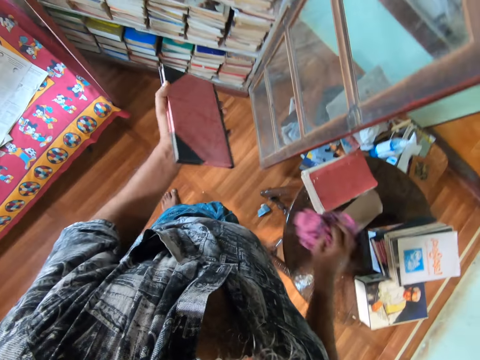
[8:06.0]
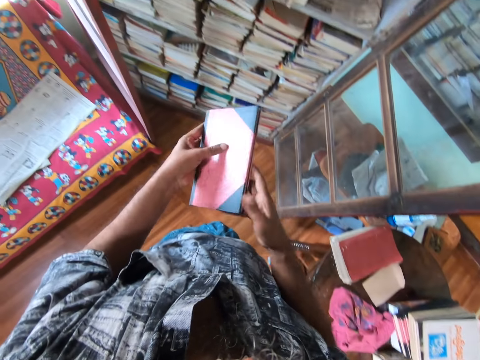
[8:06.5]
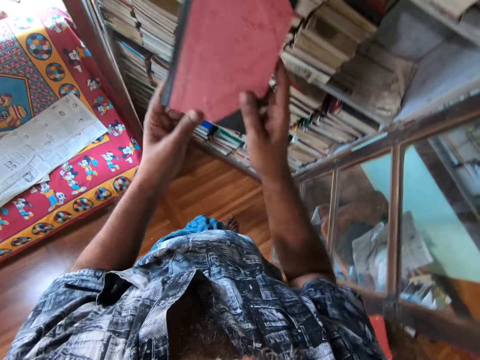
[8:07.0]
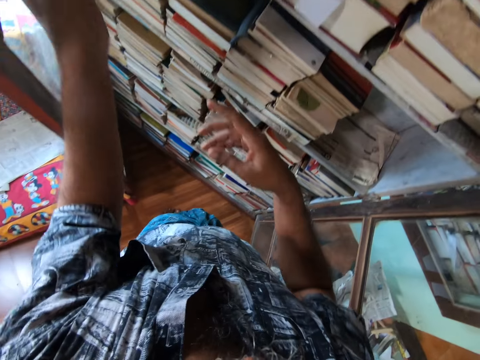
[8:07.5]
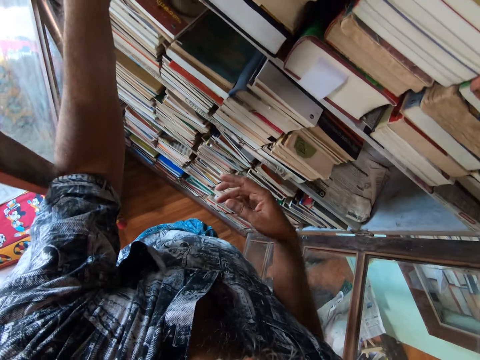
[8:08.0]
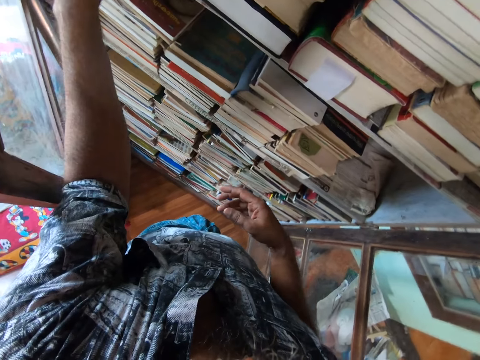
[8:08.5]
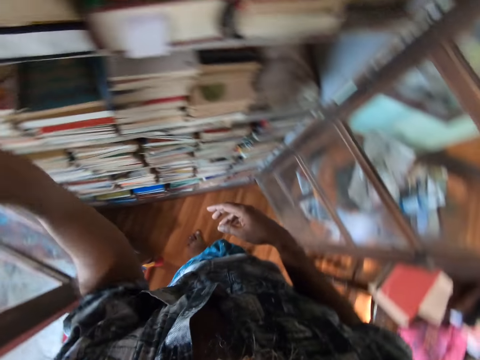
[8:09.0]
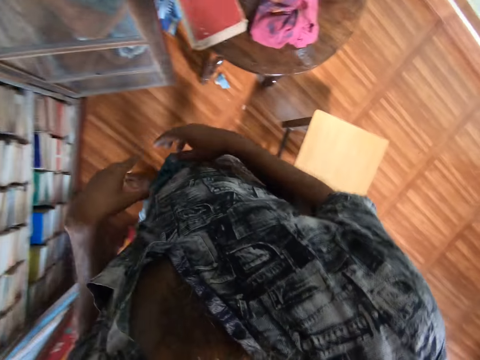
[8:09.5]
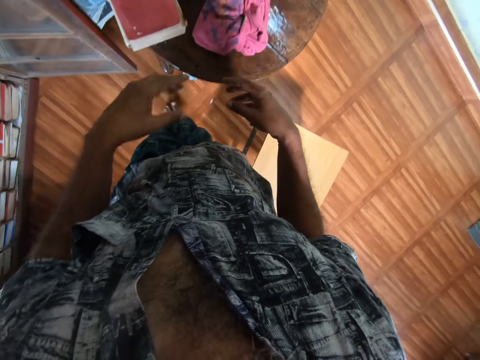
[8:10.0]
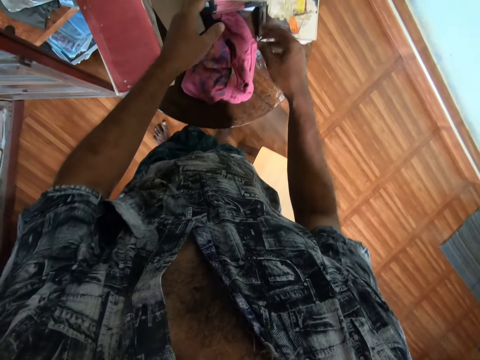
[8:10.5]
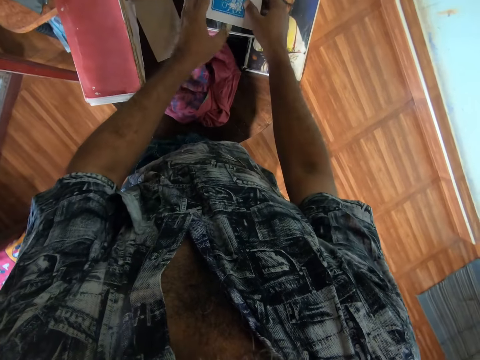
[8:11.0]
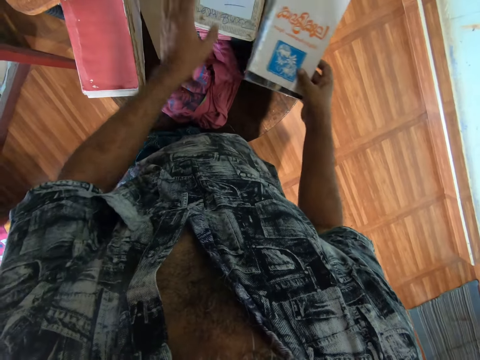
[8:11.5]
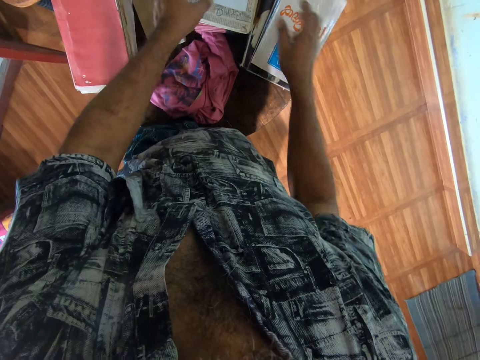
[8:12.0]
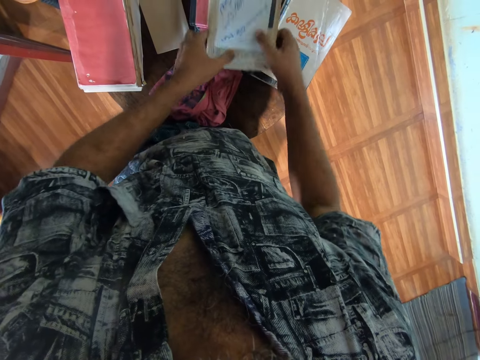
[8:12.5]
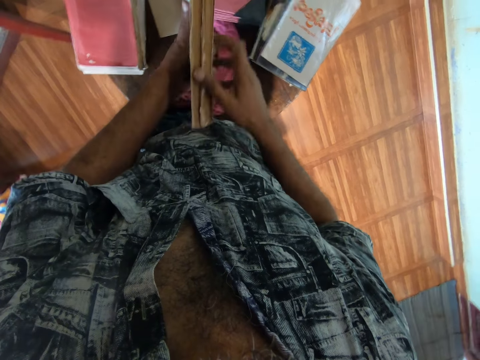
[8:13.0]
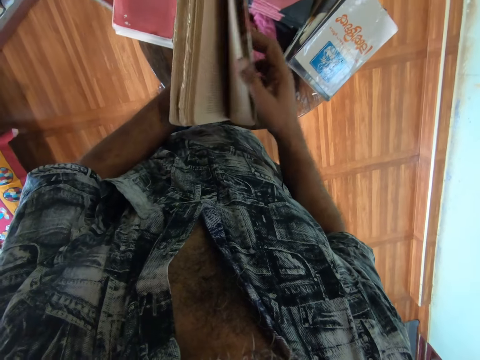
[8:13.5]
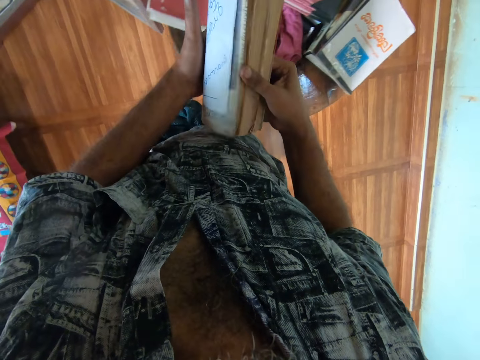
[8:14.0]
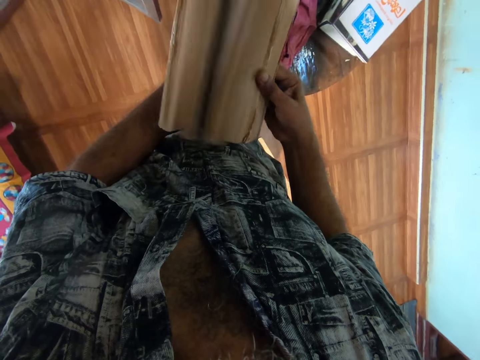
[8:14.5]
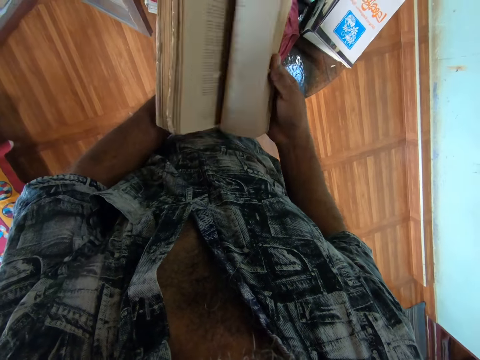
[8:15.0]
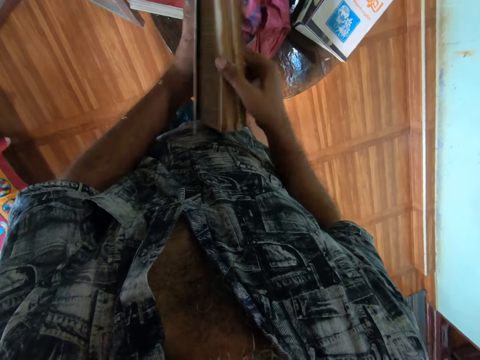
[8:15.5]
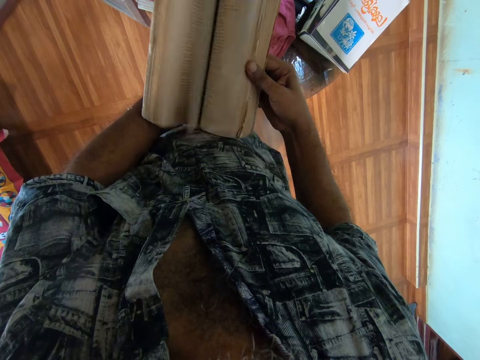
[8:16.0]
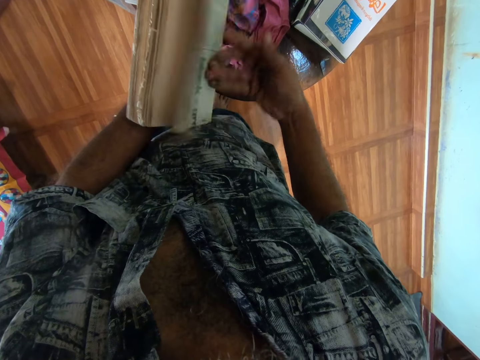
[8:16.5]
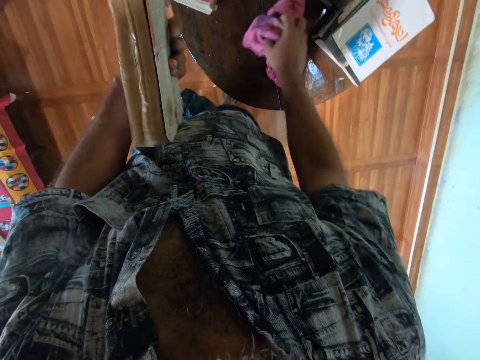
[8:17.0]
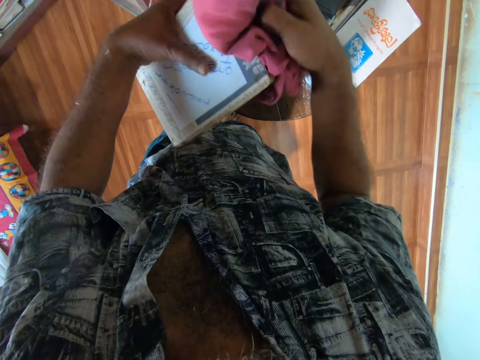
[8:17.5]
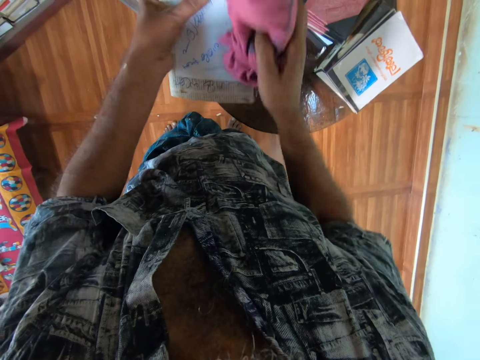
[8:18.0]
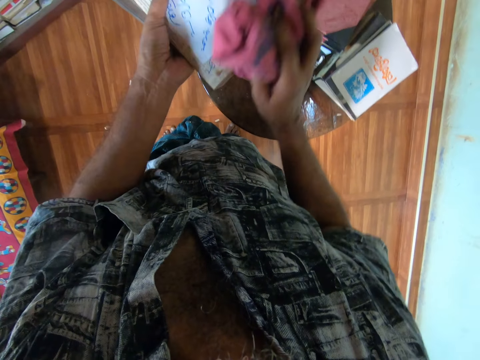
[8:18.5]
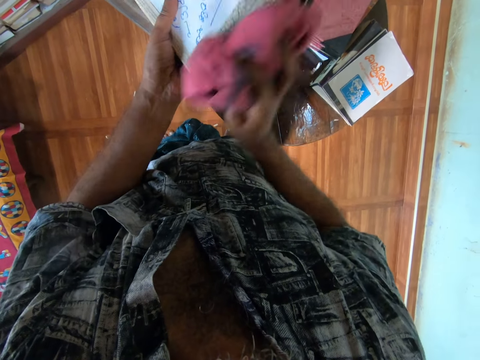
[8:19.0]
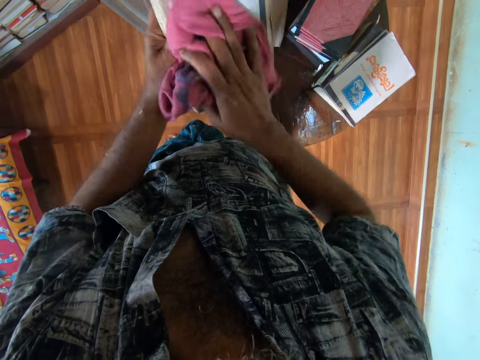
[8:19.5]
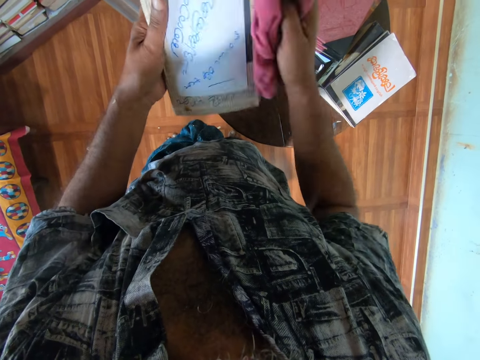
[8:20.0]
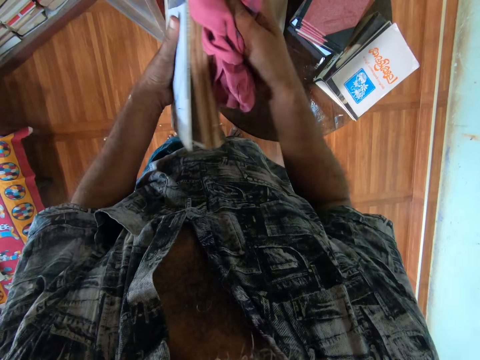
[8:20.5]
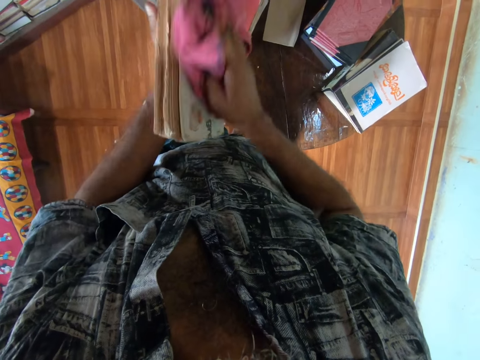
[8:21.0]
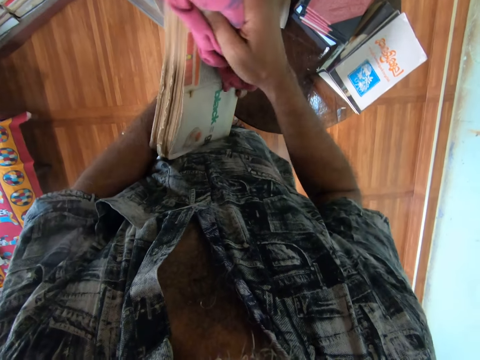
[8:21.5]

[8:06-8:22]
The camera wearer places the piece of cloth on the table. They put a book on the bookshelf. They pick the book from the table, put the book on the table, and pick the book from the table. They look at the book. They pick the piece of cloth from the table. They wipe the book with the piece of cloth.

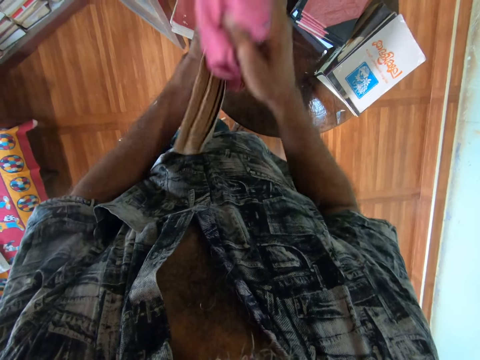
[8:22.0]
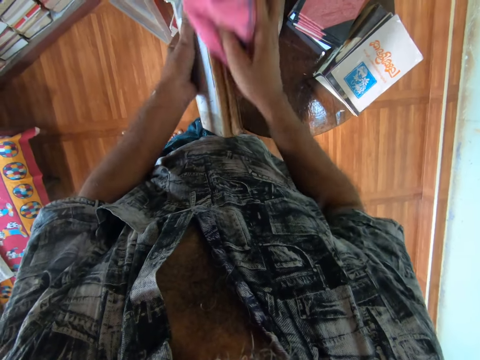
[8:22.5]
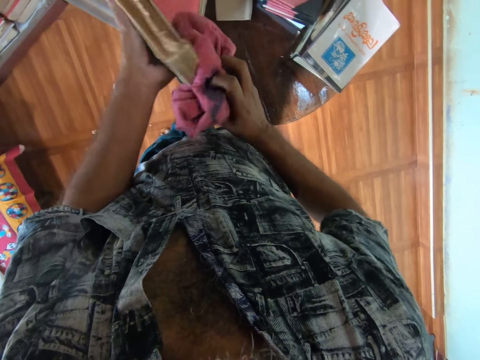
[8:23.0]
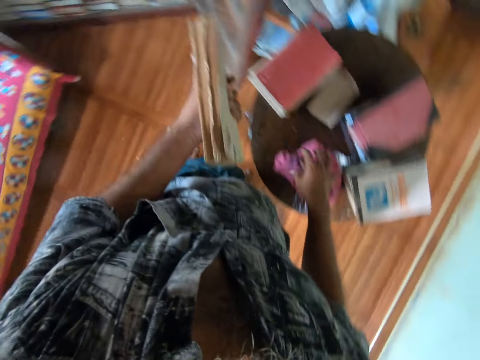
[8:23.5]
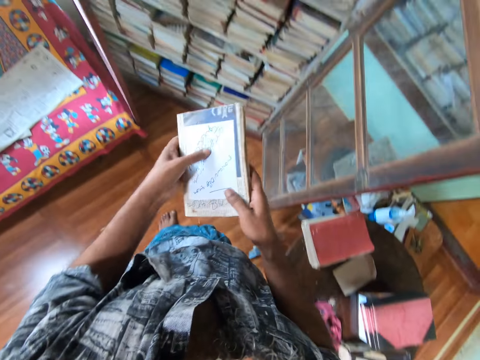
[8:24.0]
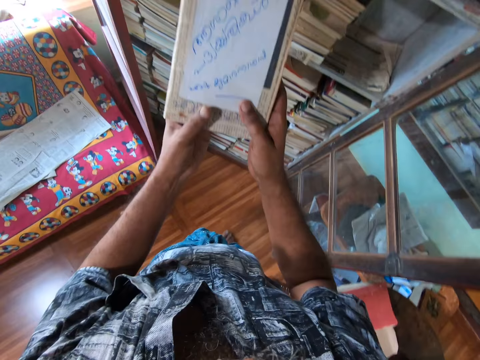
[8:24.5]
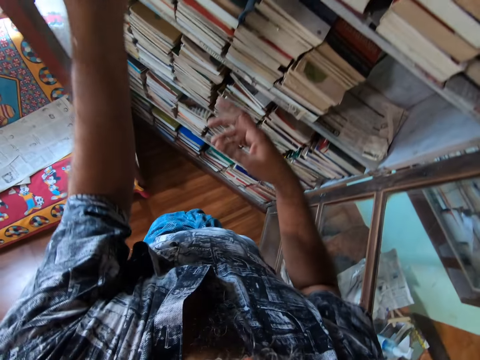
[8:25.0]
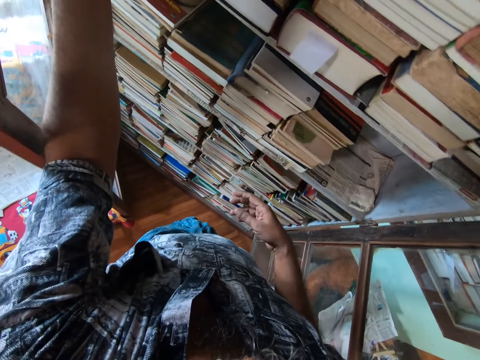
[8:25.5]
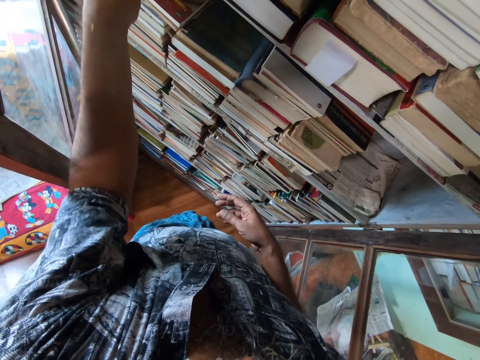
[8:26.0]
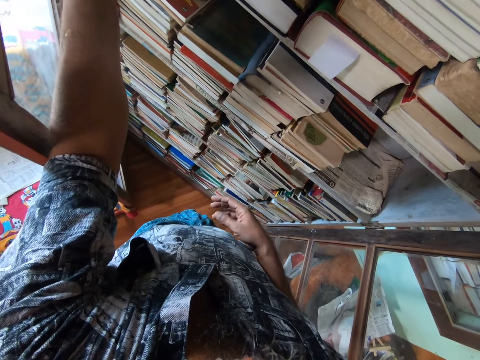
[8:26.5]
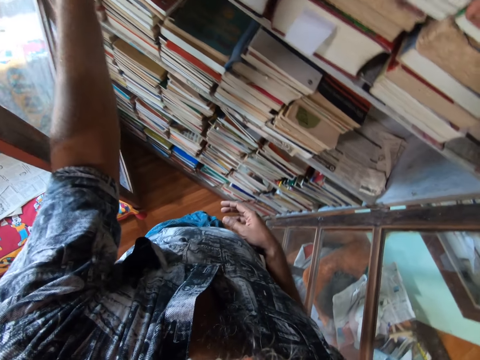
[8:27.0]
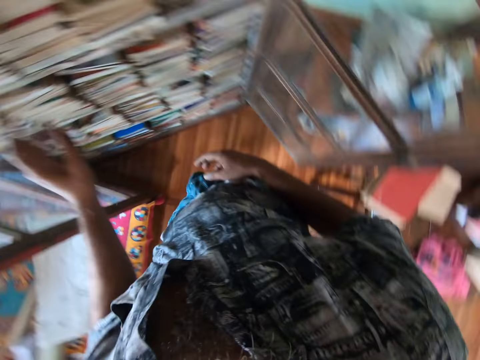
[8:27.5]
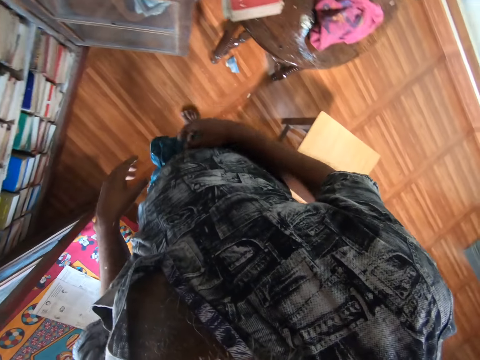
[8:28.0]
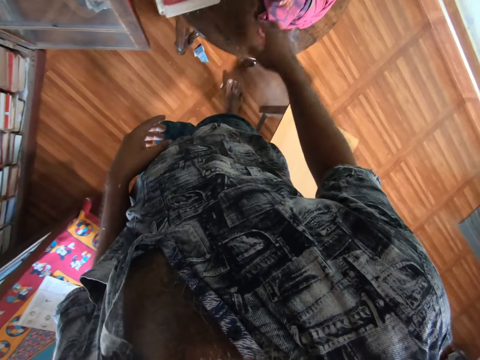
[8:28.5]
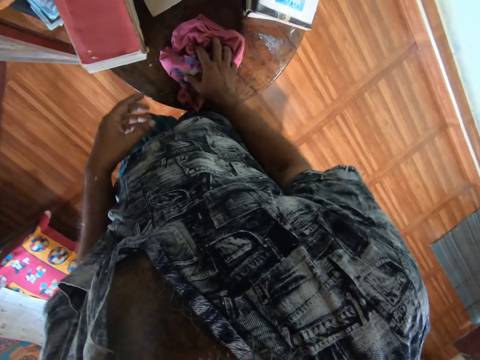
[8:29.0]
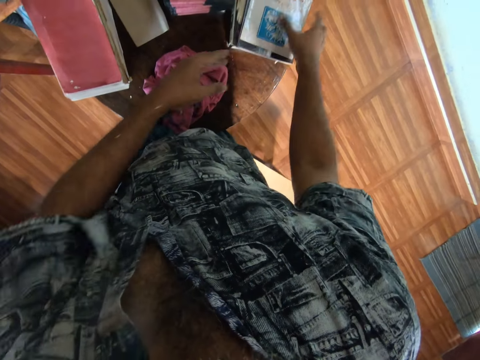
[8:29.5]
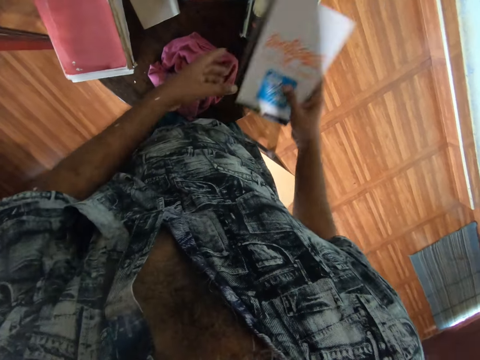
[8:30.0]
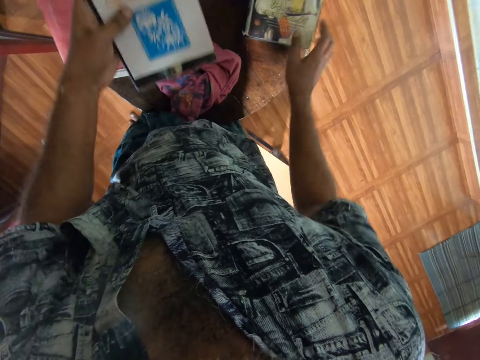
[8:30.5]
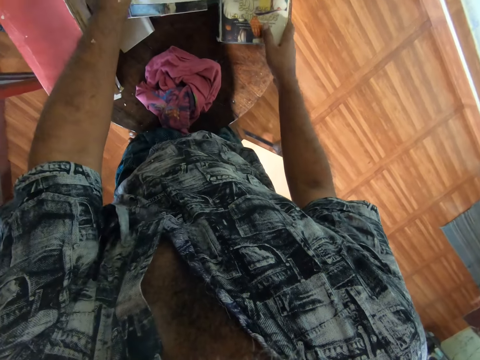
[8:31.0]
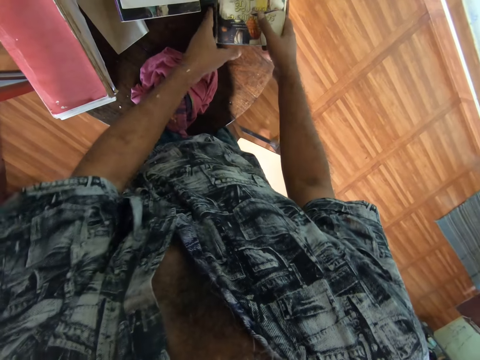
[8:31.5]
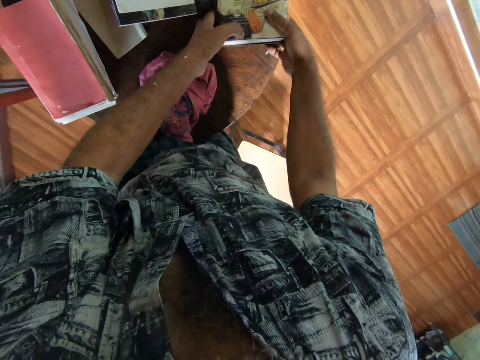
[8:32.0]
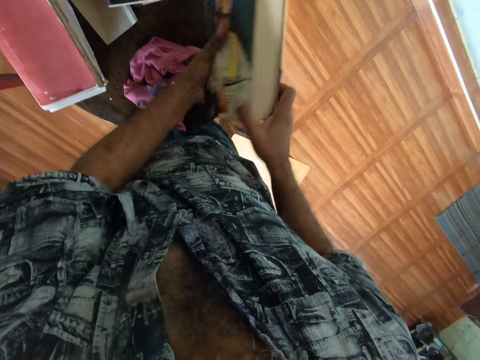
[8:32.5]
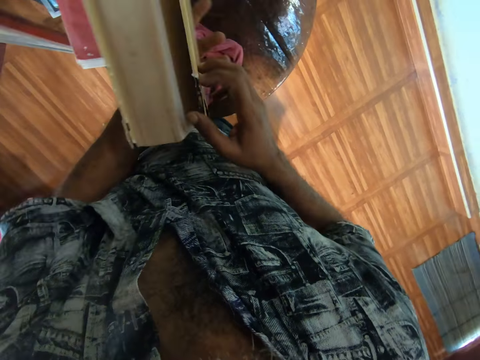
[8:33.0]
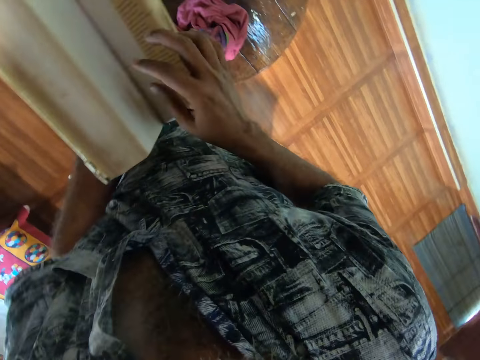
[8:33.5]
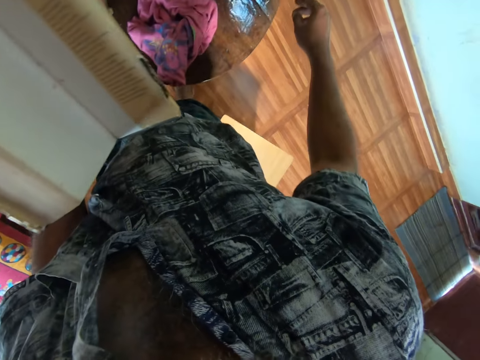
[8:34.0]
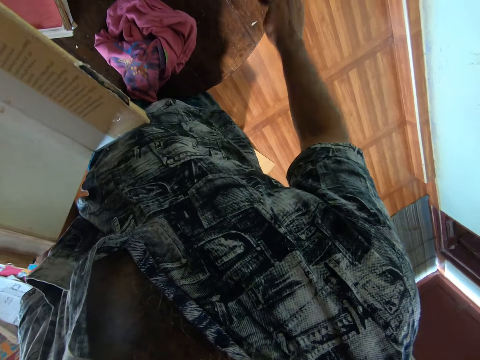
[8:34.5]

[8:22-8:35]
The camera wearer puts the piece of cloth or rag on the table. They put a book on the bookshelf. They hold the piece of cloth on the table and touch the rag on the table. They pick the book from the table, put the book on the table, and pick the book from the table. They look at the book.
